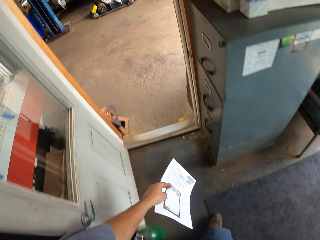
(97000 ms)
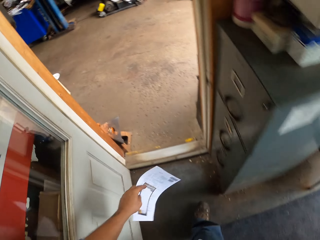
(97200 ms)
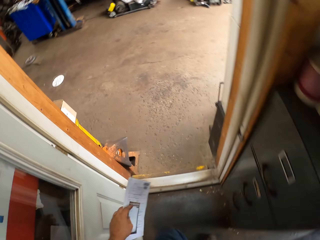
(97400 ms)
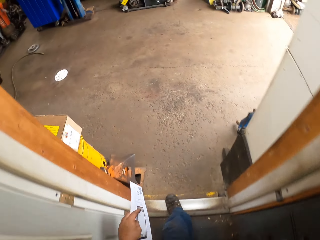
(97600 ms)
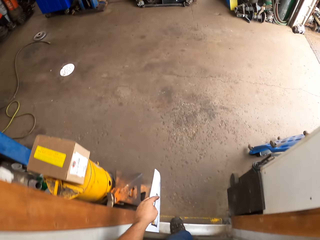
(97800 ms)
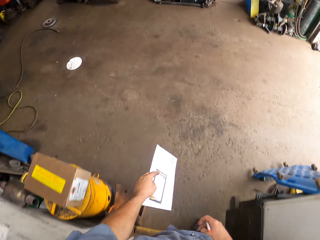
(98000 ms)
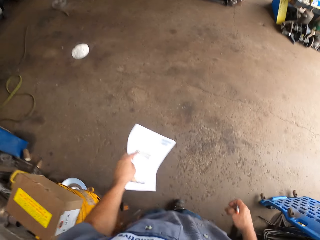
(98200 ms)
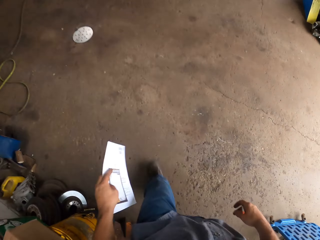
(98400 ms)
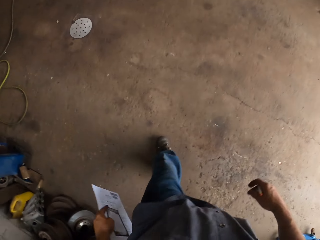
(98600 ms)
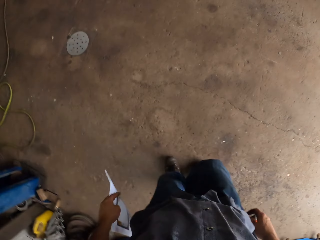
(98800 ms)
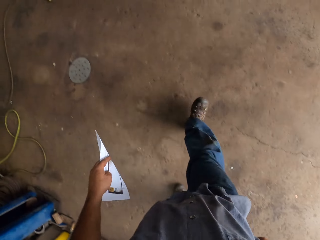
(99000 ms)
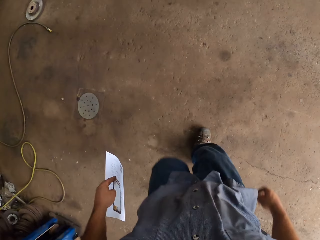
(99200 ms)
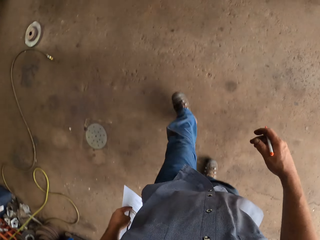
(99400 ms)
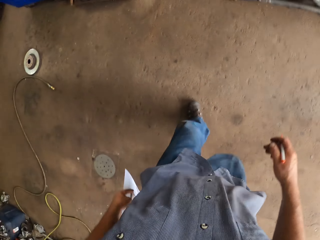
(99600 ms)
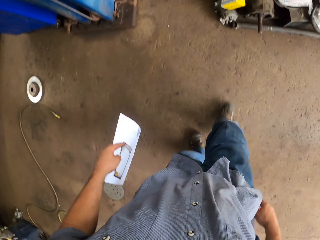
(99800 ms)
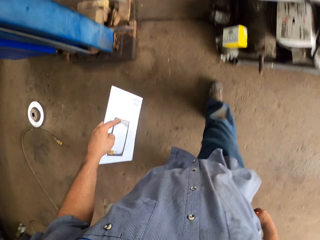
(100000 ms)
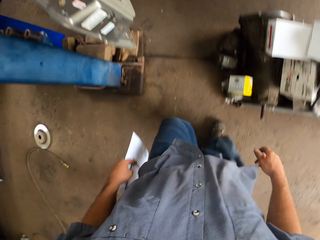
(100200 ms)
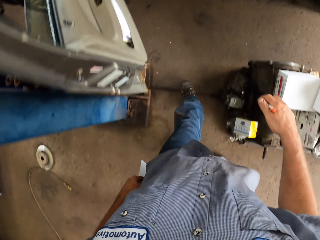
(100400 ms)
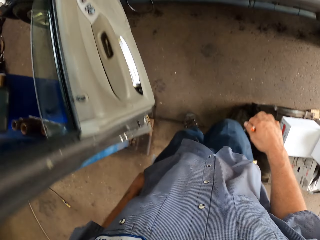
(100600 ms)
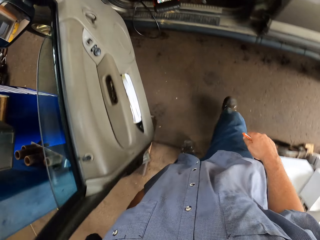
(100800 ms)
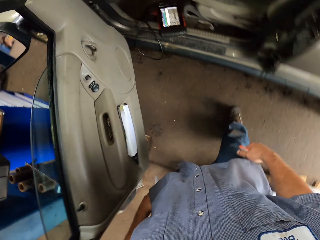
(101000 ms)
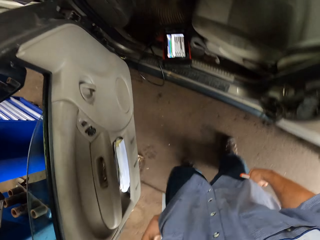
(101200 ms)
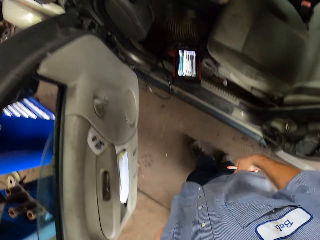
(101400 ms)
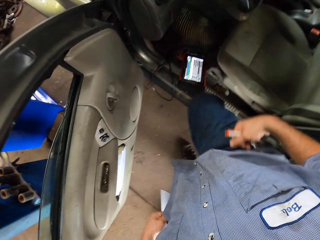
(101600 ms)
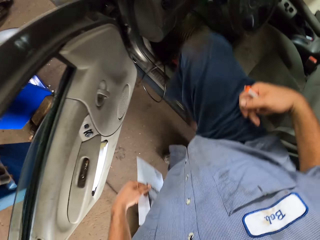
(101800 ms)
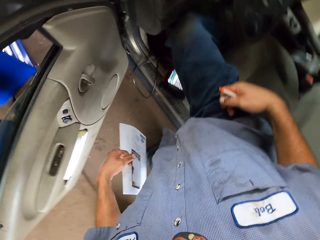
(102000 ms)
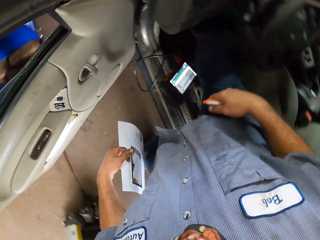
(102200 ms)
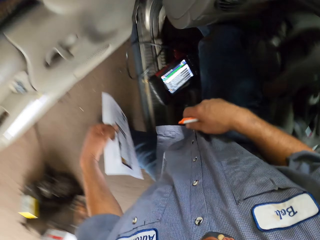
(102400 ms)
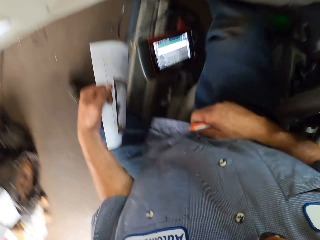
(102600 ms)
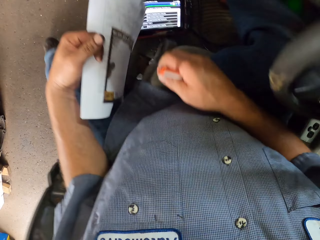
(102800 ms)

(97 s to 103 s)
The camera wearer walks towards the car in the workshop. They step into the car and sit in the car.

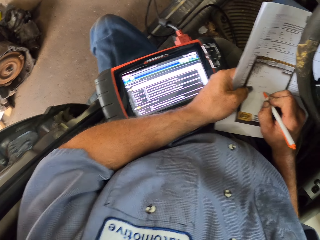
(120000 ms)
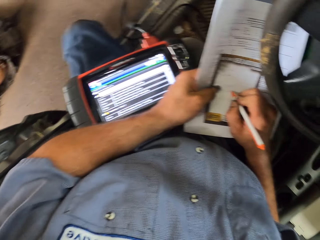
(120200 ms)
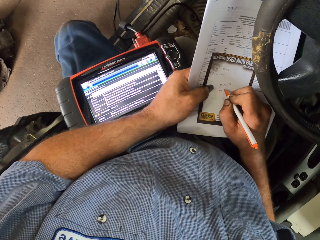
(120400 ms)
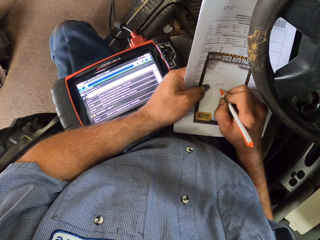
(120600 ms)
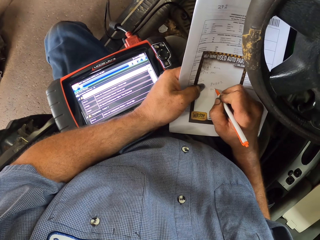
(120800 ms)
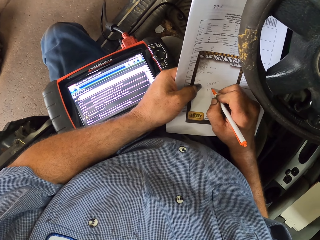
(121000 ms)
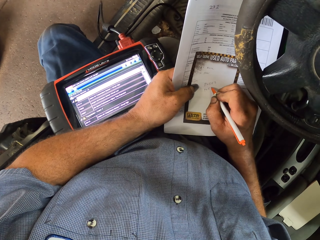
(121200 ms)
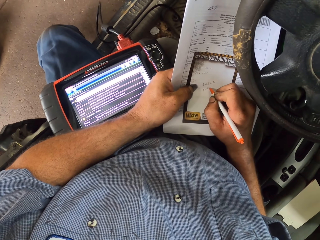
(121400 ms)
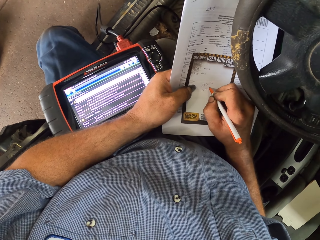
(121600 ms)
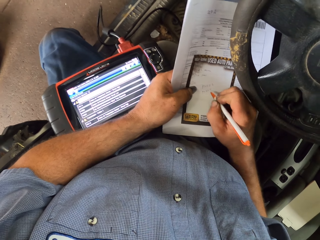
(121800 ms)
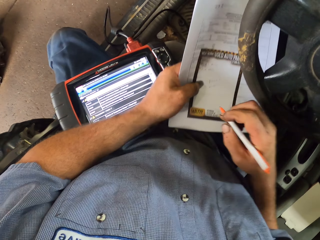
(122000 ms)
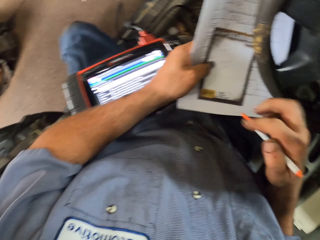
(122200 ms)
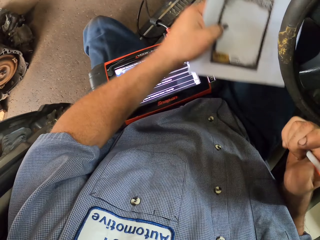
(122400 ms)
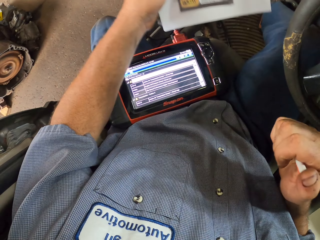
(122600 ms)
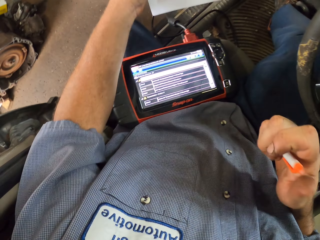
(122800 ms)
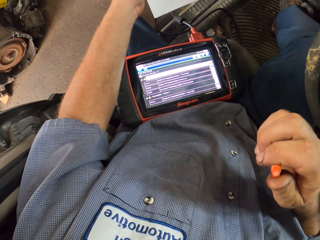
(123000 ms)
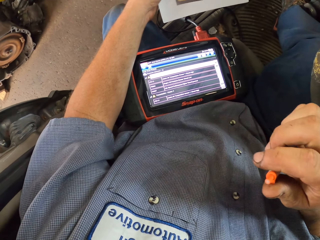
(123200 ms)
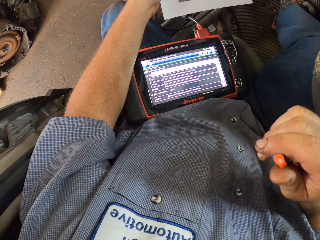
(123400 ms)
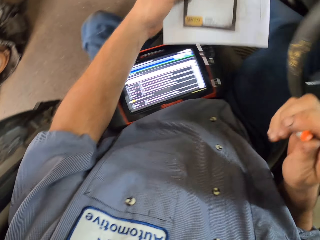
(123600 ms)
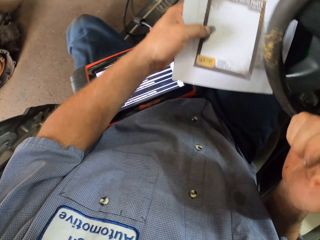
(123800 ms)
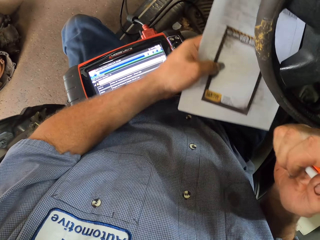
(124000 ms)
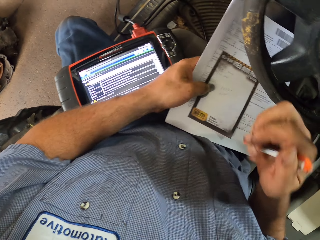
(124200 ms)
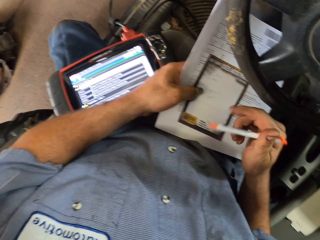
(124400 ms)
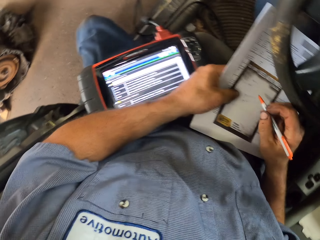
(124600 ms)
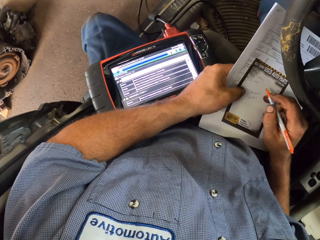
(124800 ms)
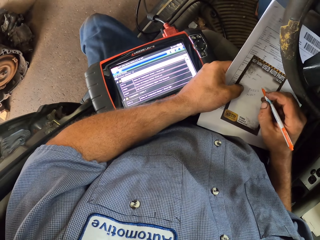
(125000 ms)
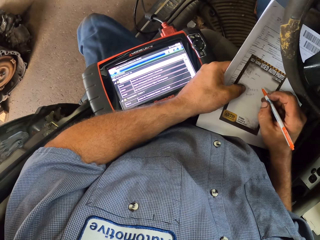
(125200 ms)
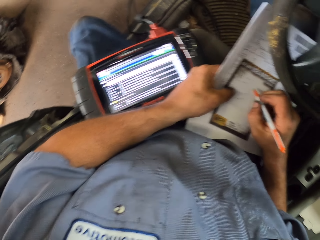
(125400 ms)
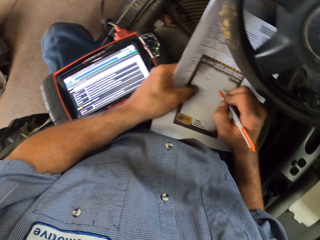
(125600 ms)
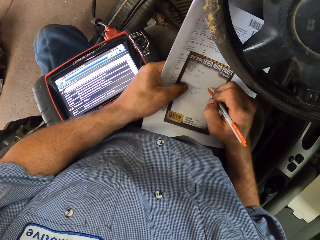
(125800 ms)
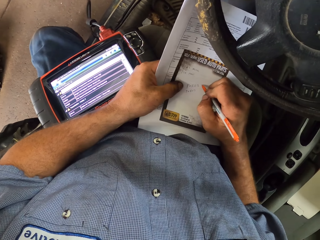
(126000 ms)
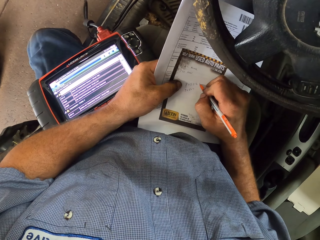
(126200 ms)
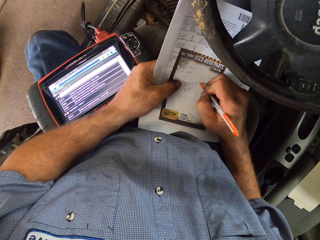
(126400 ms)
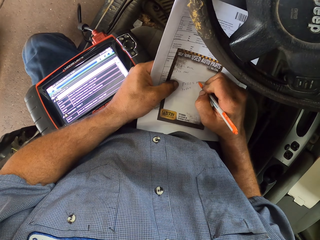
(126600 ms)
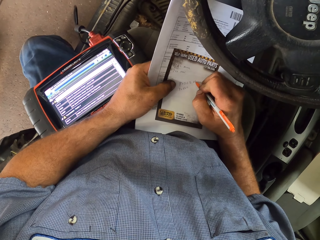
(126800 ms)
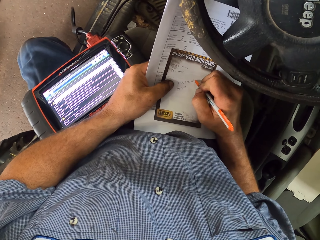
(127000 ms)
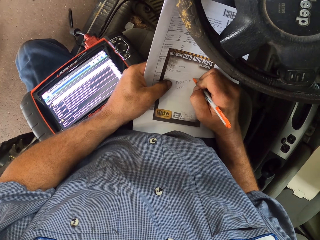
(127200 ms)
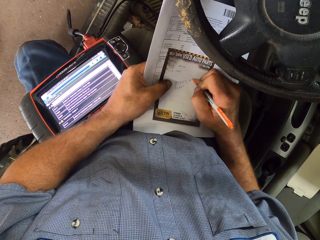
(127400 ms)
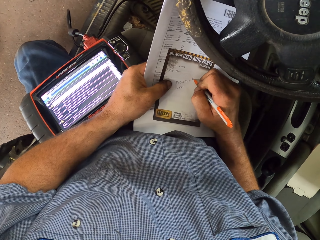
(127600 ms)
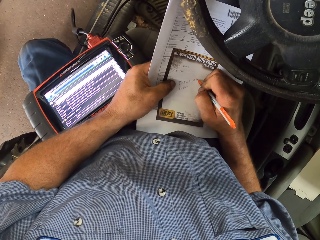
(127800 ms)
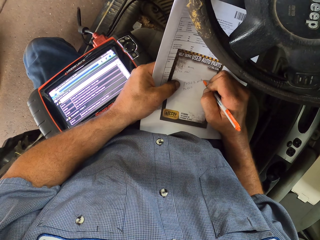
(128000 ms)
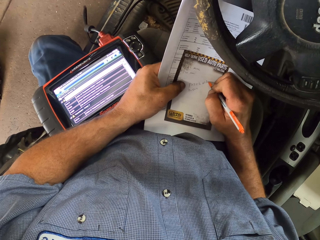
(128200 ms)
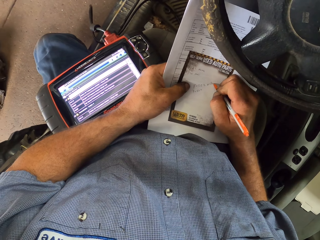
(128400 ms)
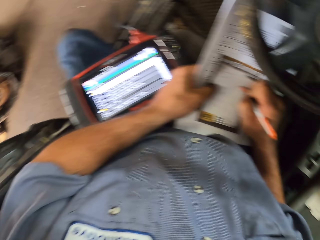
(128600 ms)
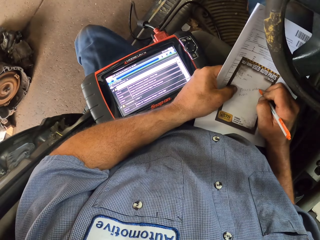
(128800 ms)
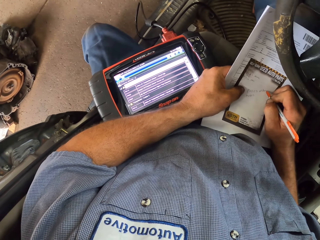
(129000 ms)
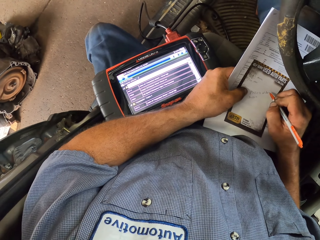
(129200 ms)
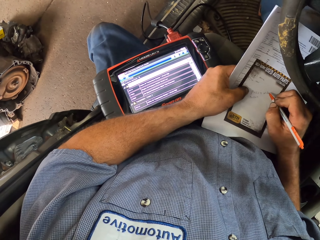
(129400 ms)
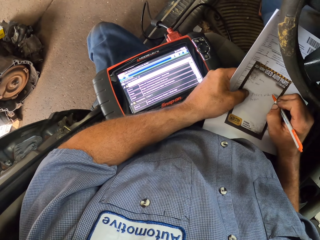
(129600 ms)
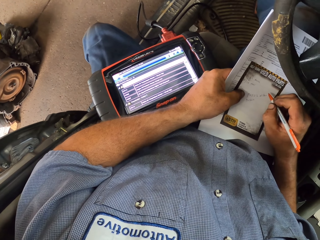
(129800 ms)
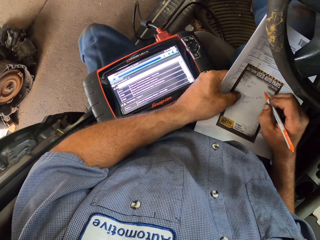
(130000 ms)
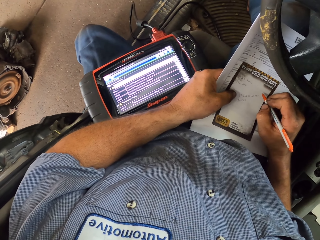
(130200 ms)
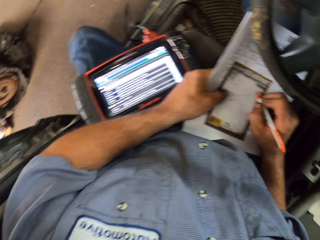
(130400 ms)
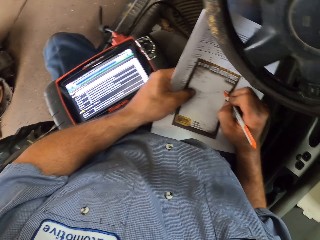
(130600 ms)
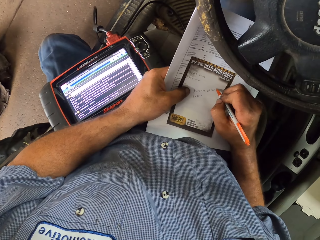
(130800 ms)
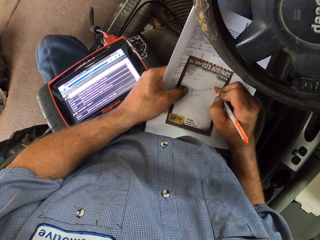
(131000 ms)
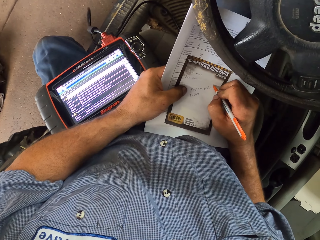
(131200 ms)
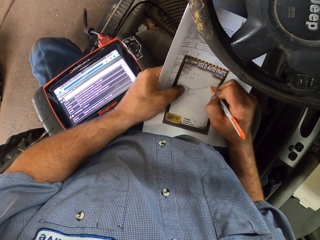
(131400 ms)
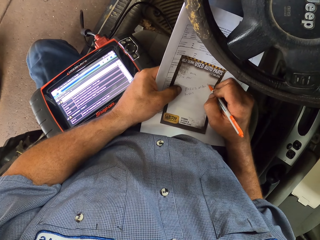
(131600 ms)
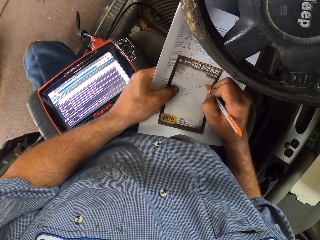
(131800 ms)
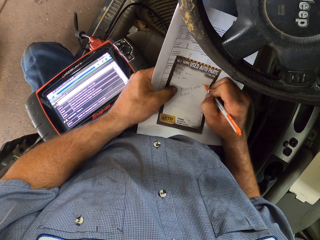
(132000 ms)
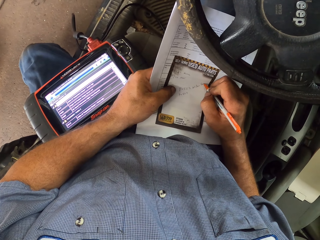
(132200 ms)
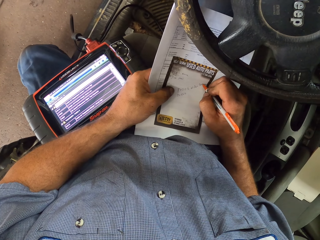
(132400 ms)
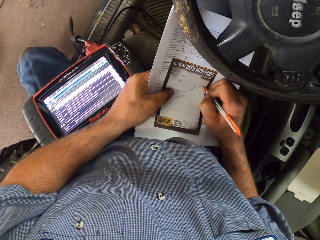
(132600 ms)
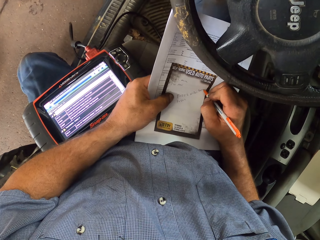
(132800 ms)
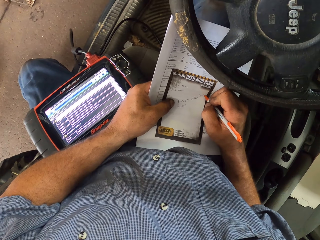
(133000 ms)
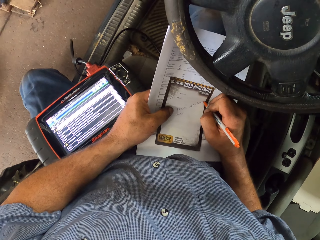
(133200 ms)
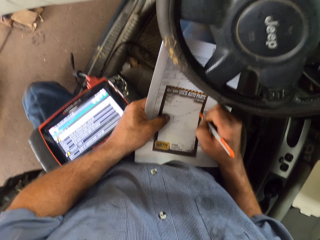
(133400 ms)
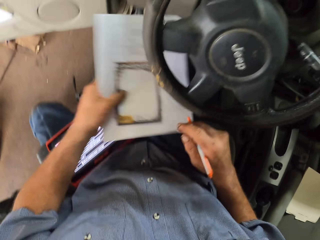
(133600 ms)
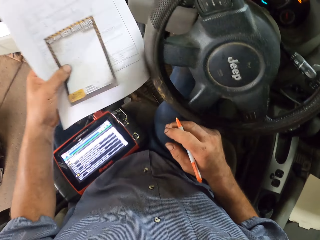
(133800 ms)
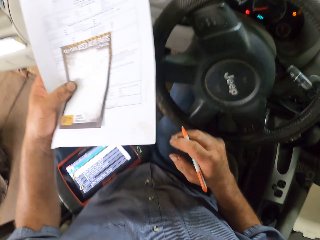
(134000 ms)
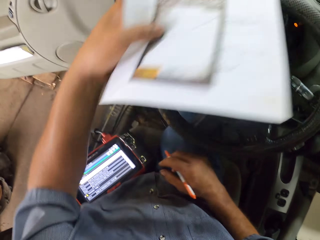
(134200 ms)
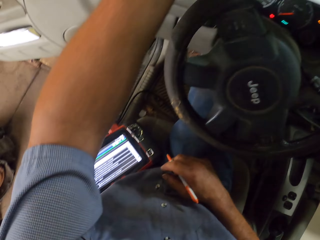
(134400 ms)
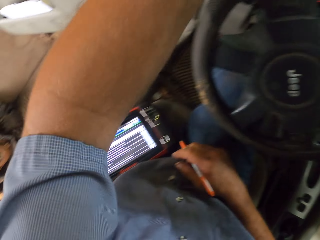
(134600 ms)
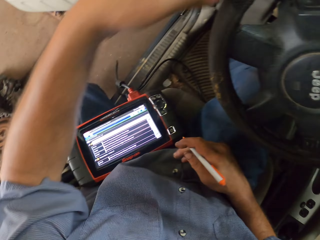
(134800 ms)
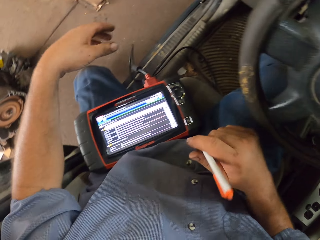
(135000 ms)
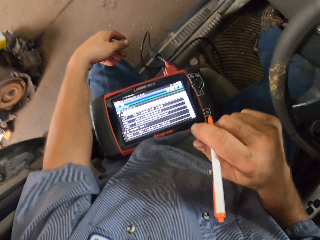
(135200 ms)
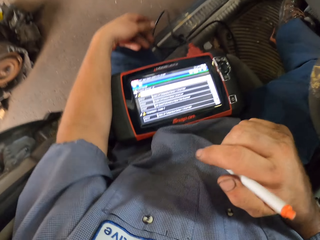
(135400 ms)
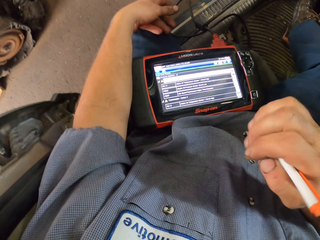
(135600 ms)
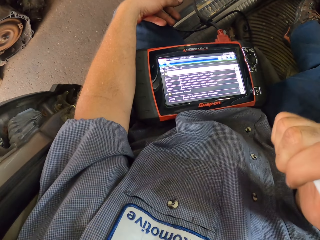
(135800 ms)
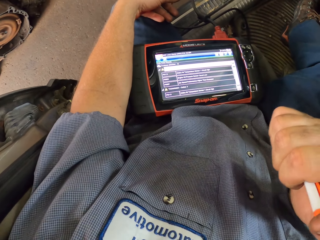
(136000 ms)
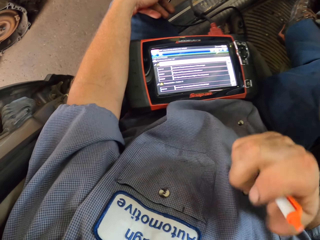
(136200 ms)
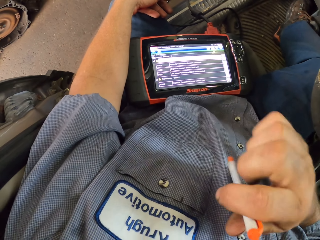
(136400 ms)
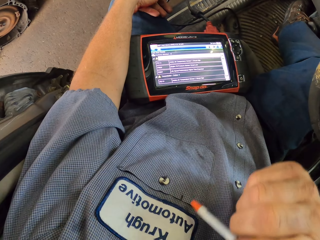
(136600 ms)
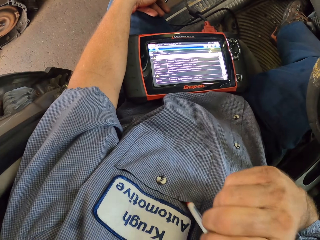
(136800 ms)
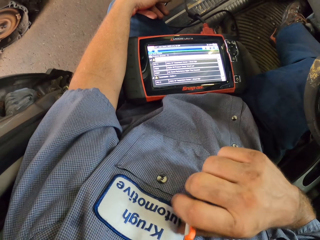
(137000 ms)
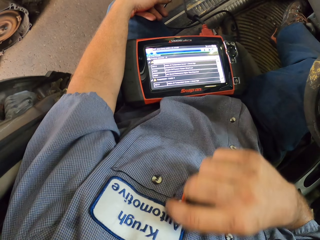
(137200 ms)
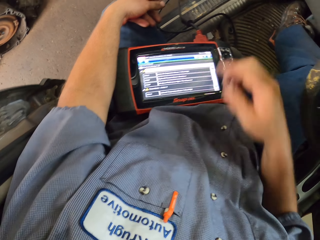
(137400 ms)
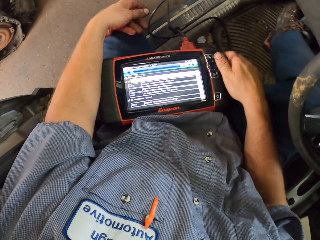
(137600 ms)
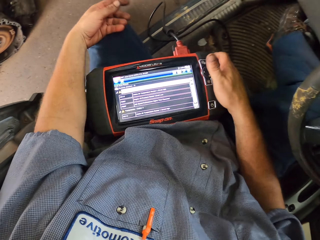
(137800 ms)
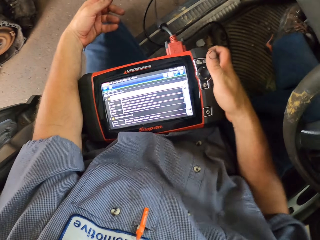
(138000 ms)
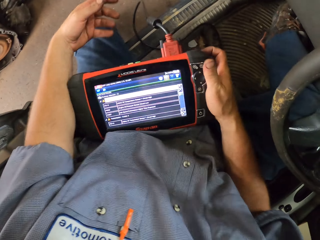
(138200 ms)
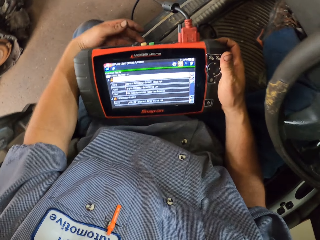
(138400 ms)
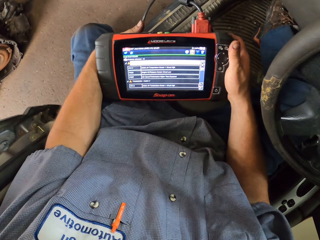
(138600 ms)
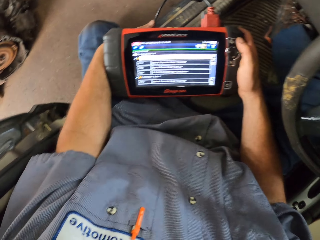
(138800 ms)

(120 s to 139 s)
The camera wearer writes on the paper. He moves the hand with the papers. He looks at the Modis Ultra or Modis scan tool. He presses the pen. He writes on the paper. He stares at the Modis scan tool. He writes on the paper. He looks at the Modis Ultra. He puts the papers on something. He throws the paper in the dashboard. He adjusts the pen in the hand. He presses the pen and puts the pen in his pocket. He picks up the Modis scan tool and holds the Modis Ultra.
